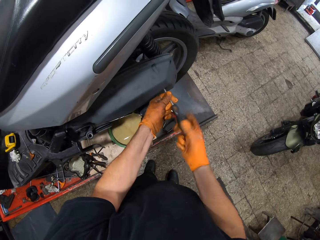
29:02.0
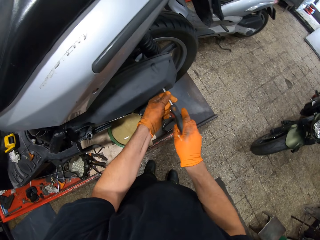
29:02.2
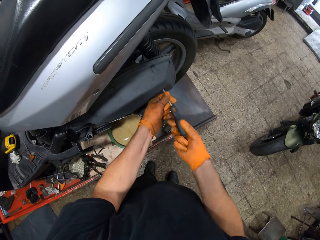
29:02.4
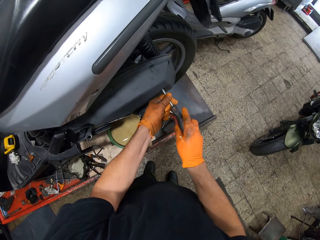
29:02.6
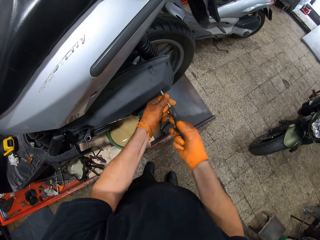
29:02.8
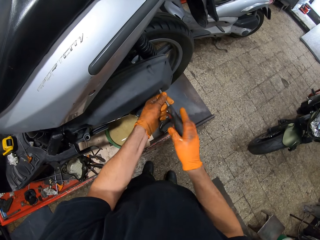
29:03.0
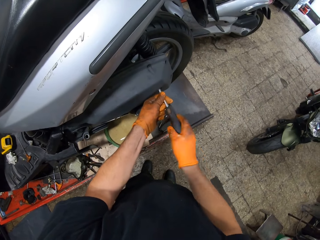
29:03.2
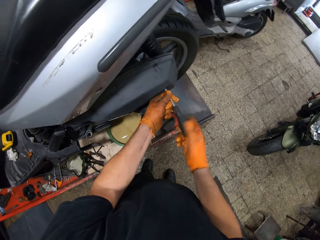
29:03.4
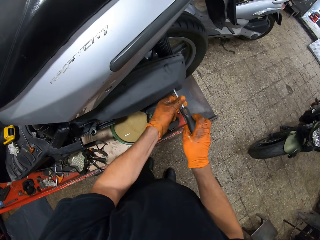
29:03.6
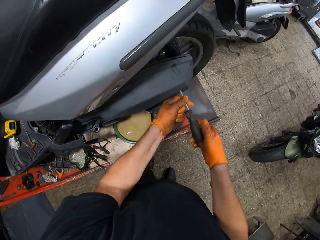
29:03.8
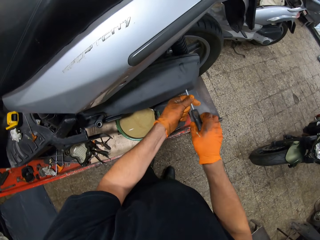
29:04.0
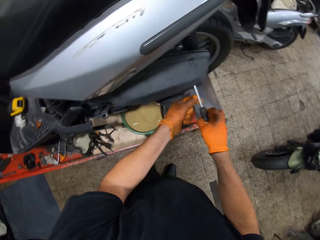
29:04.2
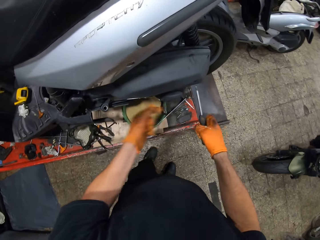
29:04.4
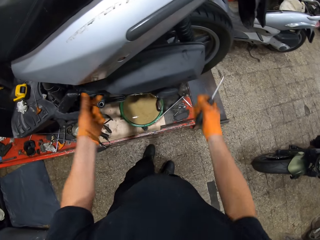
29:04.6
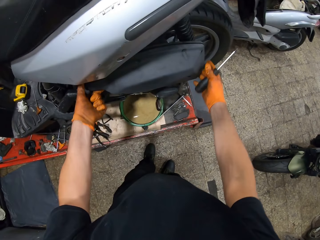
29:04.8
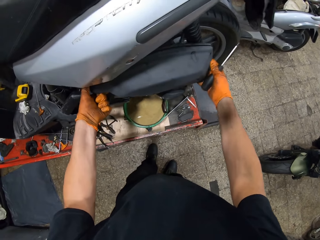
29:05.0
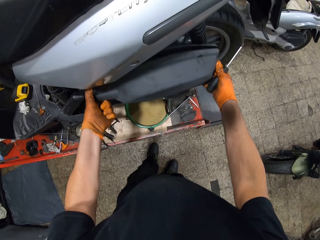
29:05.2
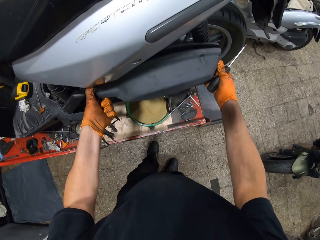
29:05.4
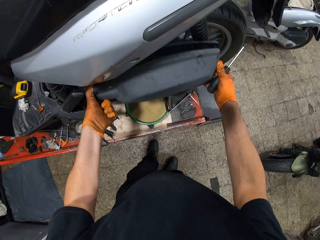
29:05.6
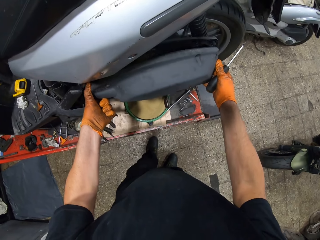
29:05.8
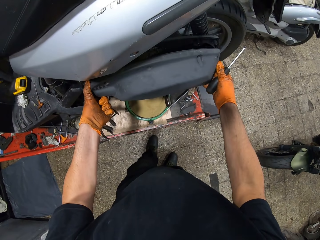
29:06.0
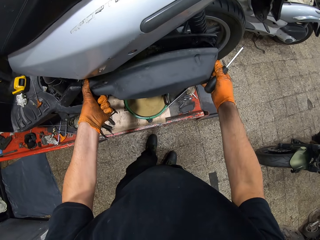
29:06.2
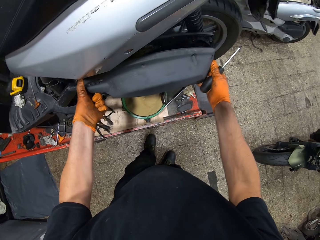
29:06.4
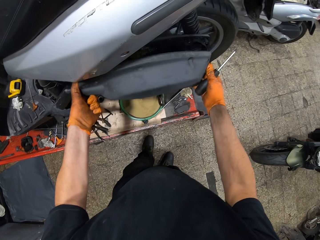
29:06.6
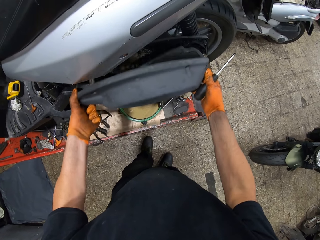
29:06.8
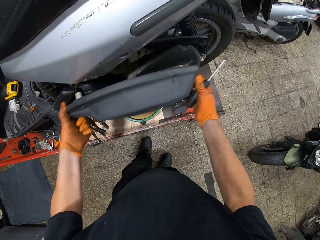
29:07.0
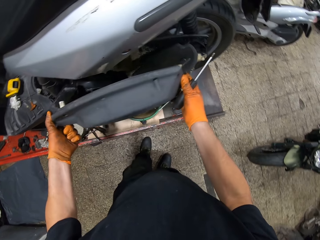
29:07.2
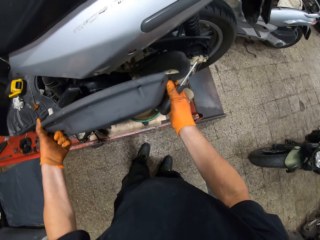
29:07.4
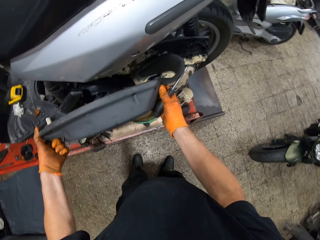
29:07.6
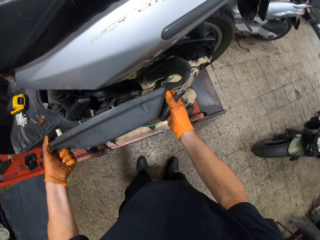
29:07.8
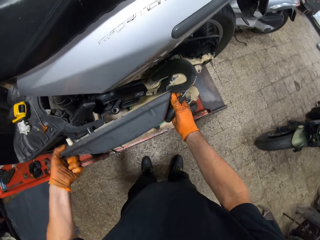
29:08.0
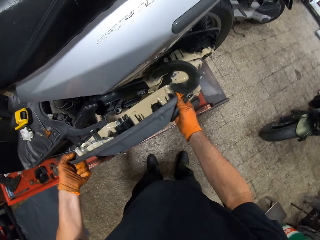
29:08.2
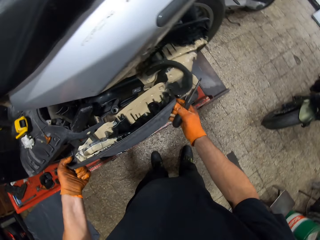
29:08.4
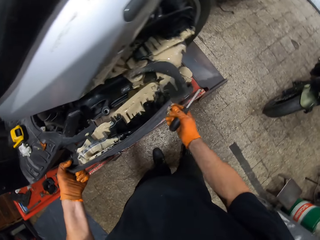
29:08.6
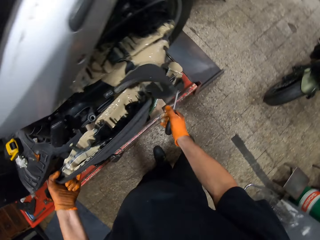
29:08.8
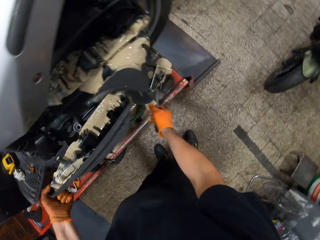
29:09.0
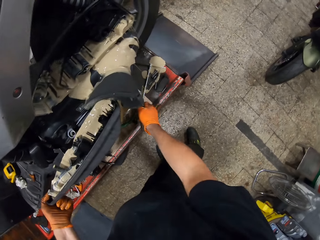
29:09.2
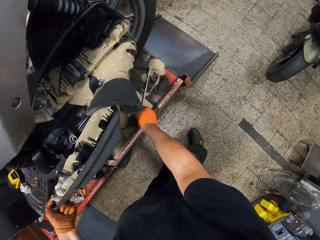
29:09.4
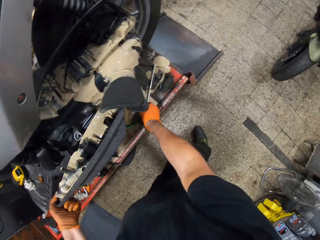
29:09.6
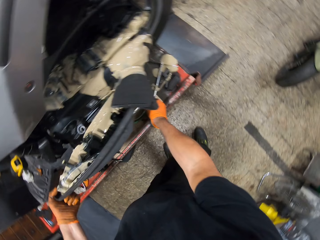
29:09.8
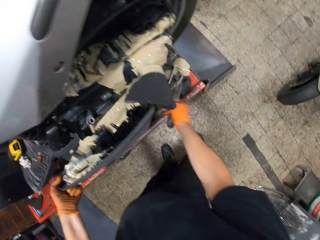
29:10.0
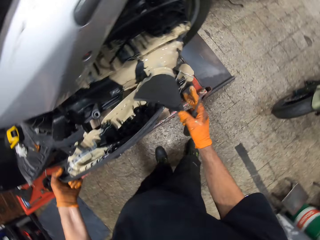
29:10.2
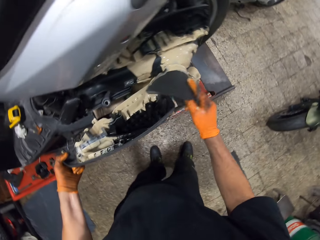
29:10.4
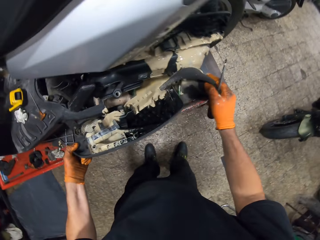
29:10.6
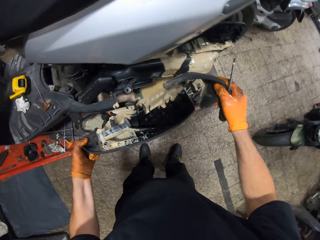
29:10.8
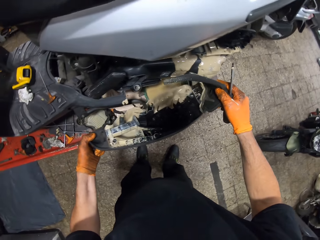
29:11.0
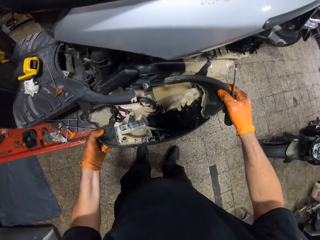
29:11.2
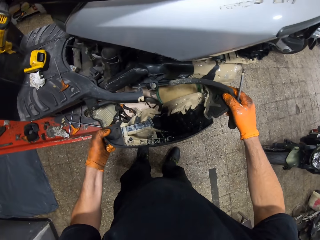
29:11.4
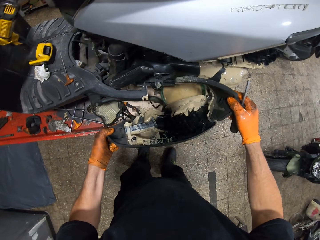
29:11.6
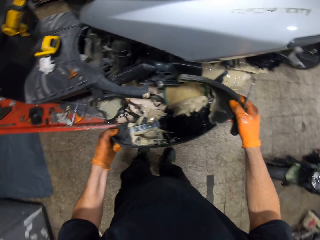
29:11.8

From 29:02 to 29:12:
The camera wearer removes the motorcycle chain cover with both gloved hands. He opens the motor. He adjusts the bowl of oil underneath the motorcycle with his gloved right hand. He drops the screwdriver. He holds a foam with his gloved right hand.

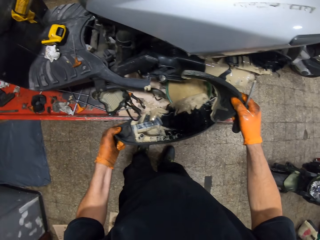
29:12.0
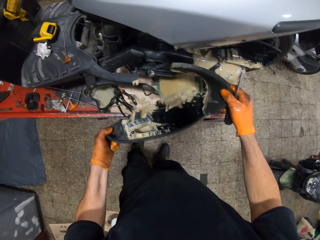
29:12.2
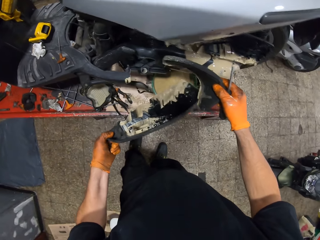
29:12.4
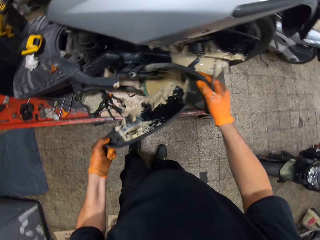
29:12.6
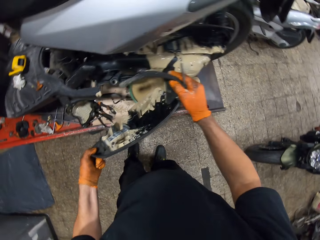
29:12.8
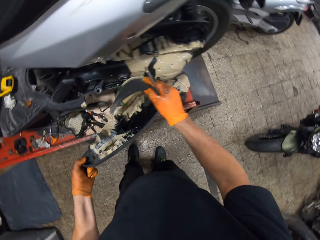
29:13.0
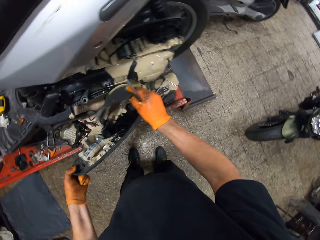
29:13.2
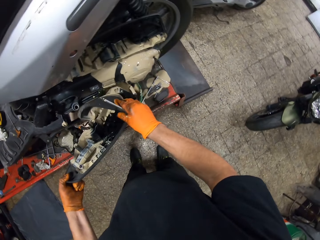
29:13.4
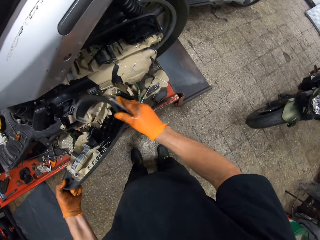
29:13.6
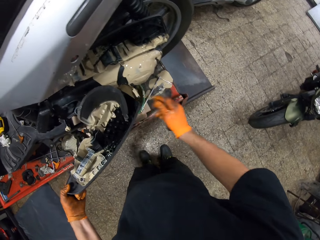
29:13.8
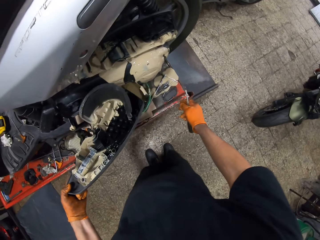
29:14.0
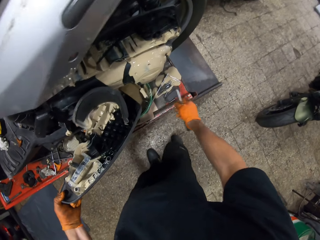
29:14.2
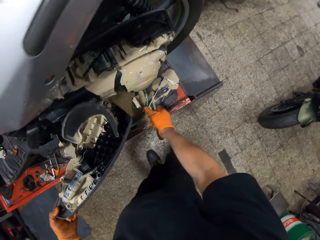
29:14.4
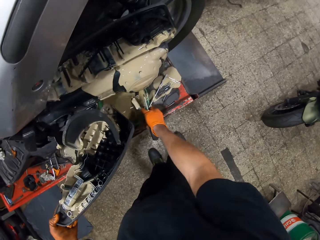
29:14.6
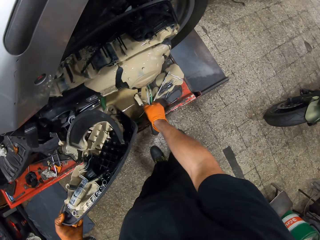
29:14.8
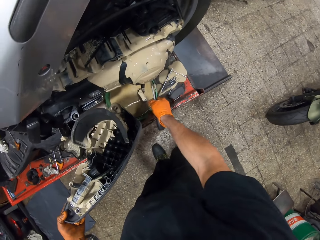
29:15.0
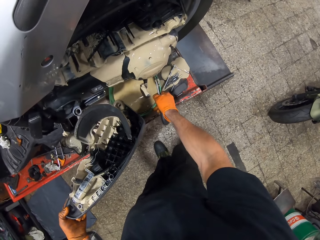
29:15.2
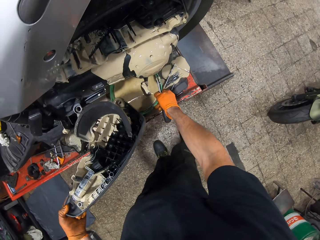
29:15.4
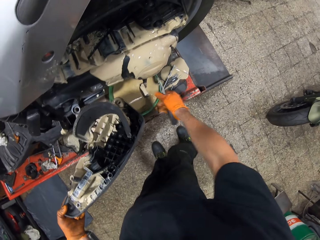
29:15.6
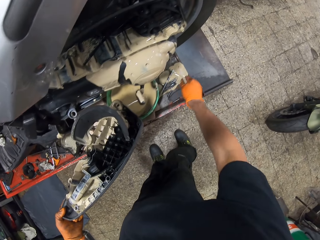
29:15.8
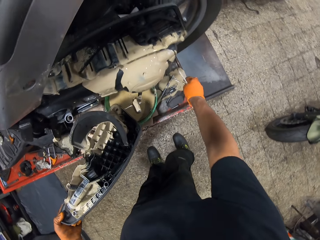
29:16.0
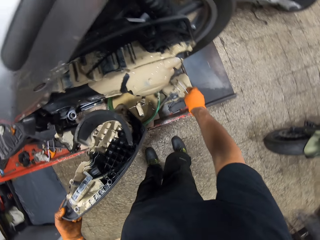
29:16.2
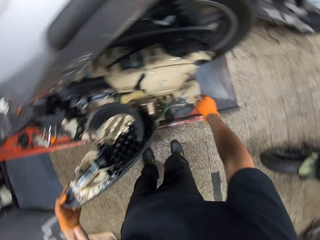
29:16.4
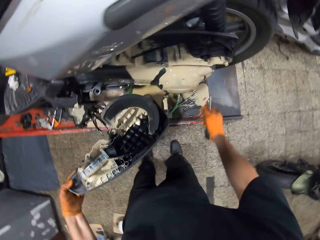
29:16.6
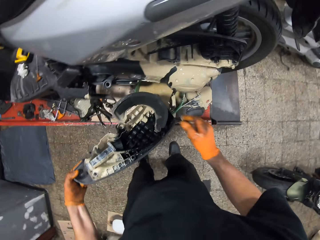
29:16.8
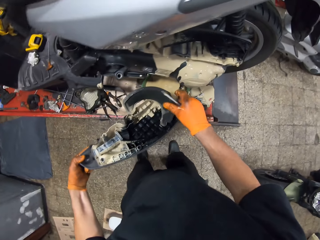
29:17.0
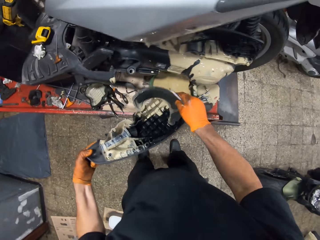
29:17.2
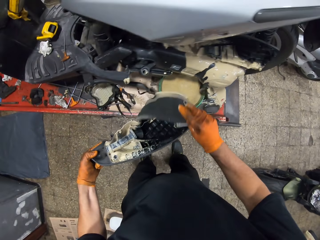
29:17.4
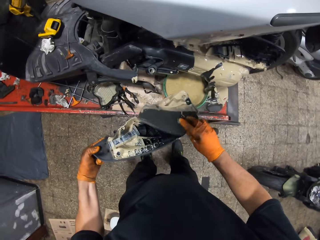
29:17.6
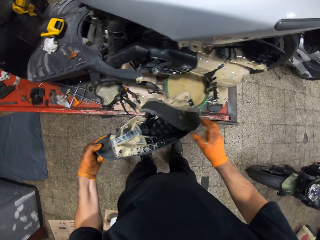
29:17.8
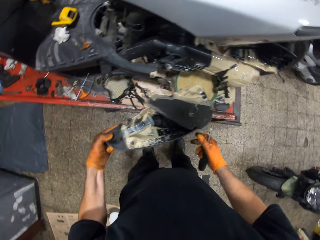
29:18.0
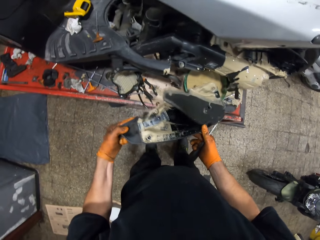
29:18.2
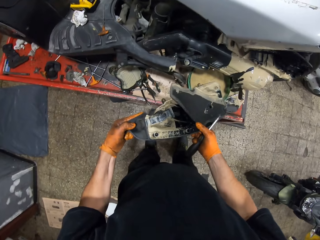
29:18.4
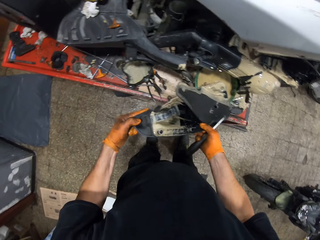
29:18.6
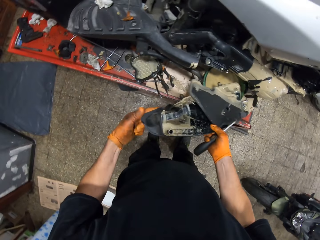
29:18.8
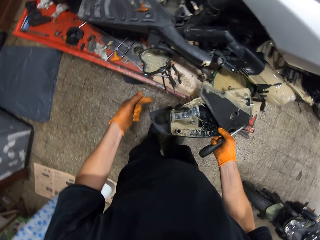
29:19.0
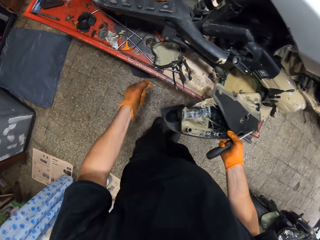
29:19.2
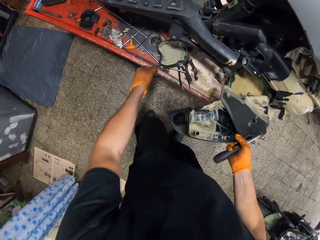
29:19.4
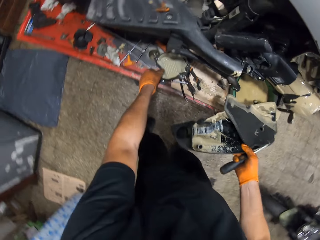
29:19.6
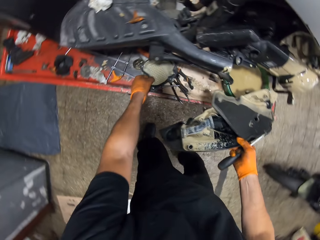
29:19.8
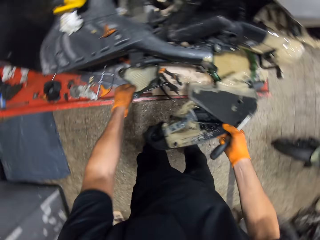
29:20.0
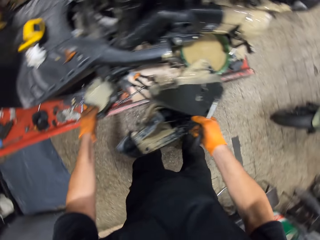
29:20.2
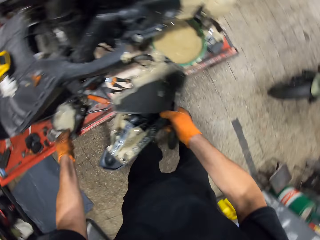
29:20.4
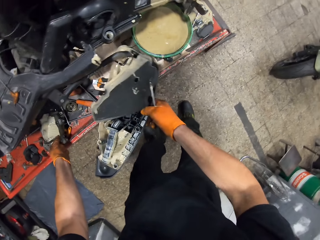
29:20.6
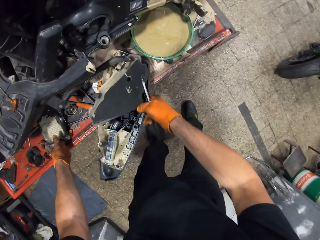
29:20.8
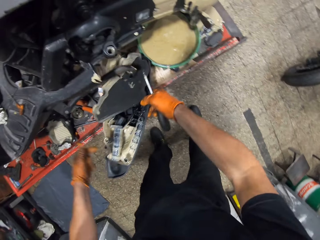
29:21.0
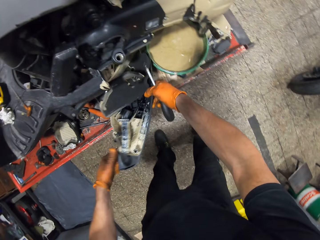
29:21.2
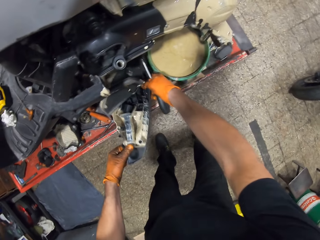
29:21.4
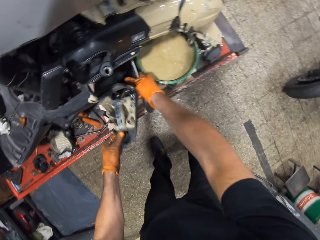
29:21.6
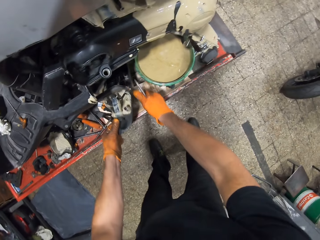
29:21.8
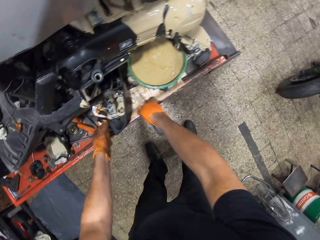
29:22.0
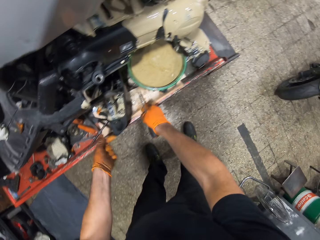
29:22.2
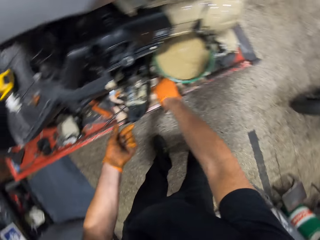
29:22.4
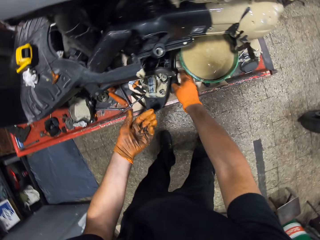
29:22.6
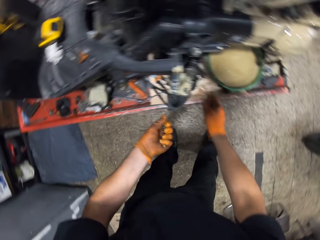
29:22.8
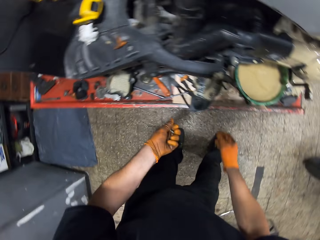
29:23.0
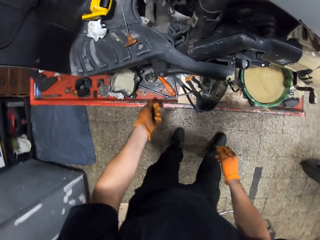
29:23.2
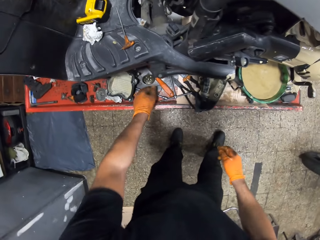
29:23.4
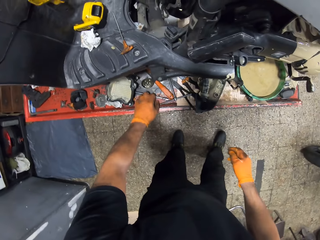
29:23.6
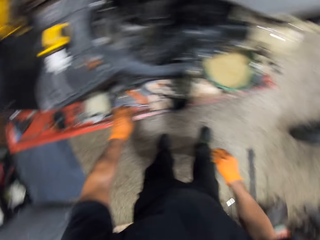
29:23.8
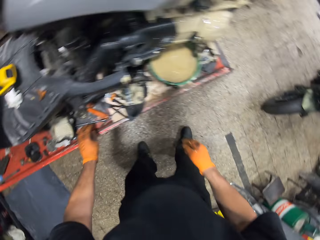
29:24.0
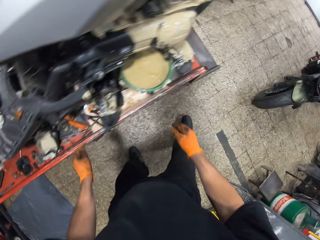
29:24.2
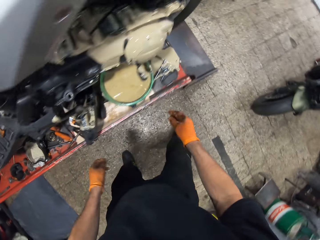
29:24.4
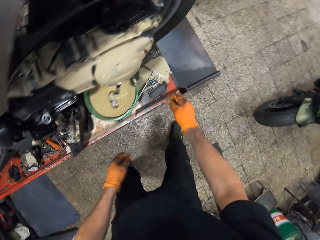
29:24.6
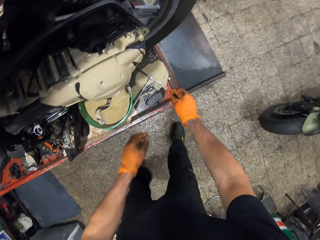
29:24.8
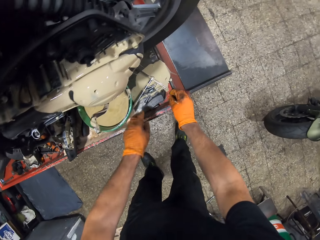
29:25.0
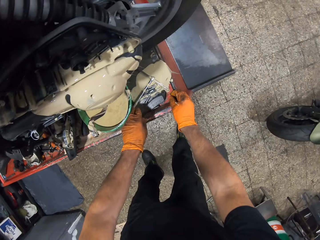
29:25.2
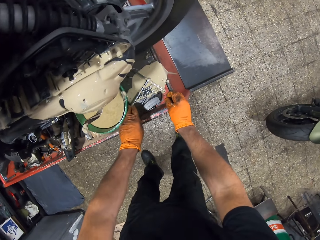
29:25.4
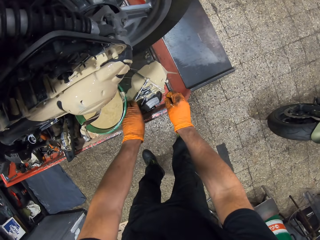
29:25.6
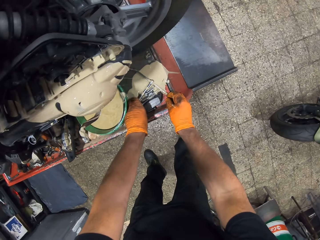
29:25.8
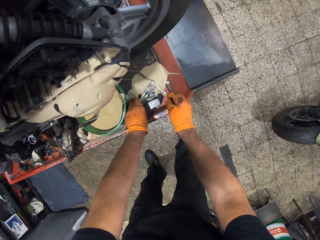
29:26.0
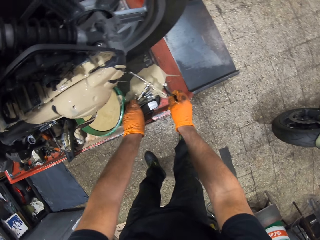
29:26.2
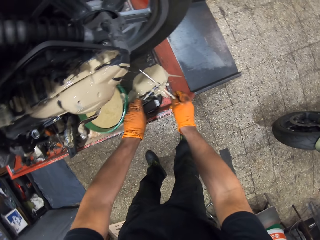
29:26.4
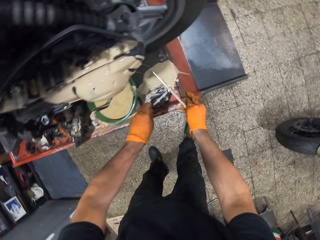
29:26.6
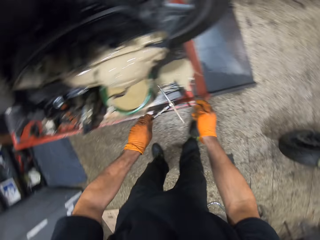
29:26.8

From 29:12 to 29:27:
The camera wearer pulls the sponge. He holds the motorcycle chain cover with his gloved left hand. He adjusts the bowl of oil underneath the motorcycle with his gloved right hand. He pulls the dish. He adjusts the T spanner on the work table with his gloved right hand. He pulls the foam with his gloved right hand. He holds the motorcycle chain cover with both gloved hands. He moves a cylinder head aside on the work table with his gloved left hand. He puts the motorcycle chain cover under the motorcycle on the work table with both gloved hands. He drops the screwdriver in his gloved right hand on the work table. He drops screws in his gloved left hand on the work table. He picks up a T spanner from the work table with his gloved left hand.
